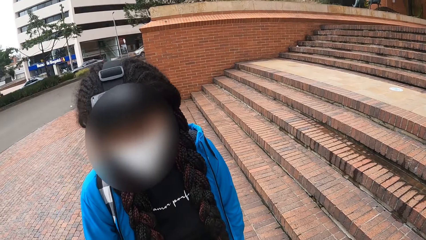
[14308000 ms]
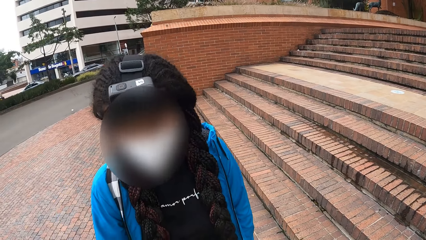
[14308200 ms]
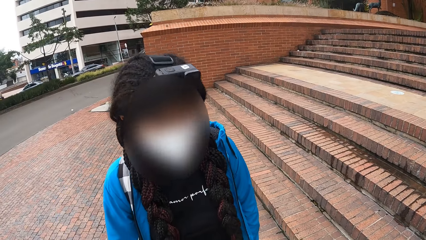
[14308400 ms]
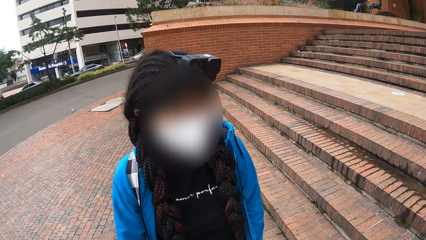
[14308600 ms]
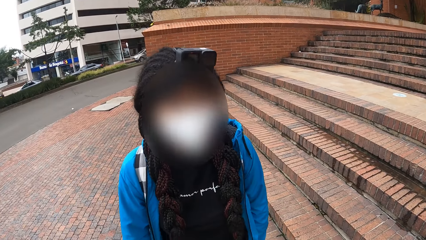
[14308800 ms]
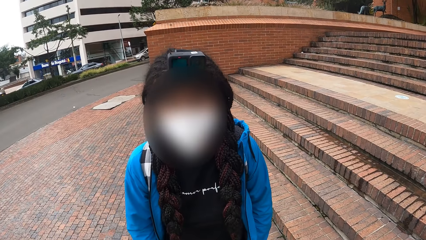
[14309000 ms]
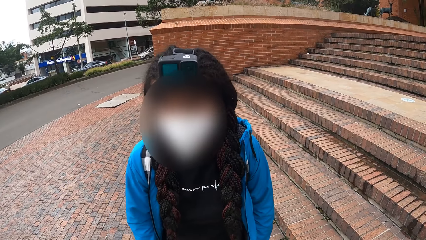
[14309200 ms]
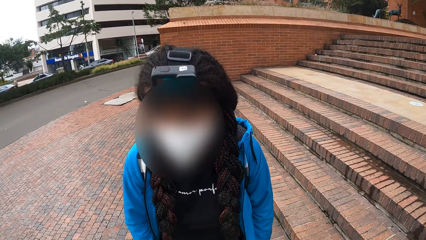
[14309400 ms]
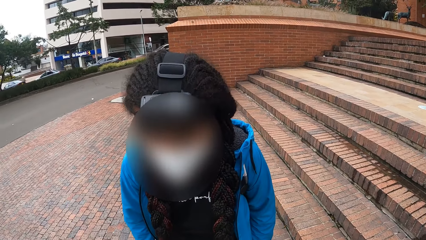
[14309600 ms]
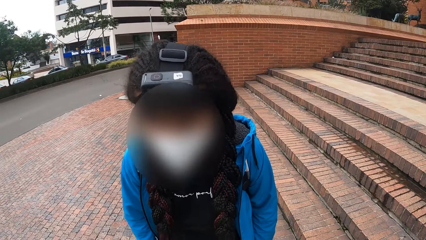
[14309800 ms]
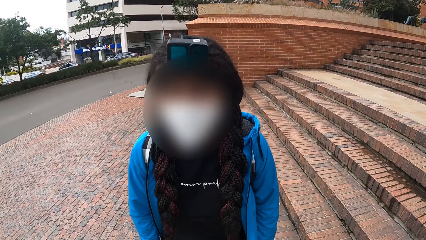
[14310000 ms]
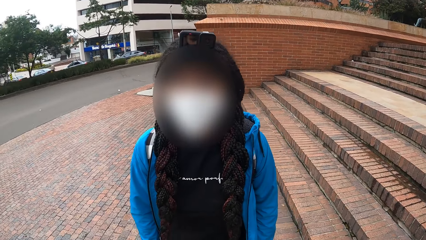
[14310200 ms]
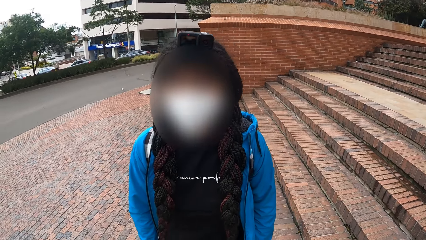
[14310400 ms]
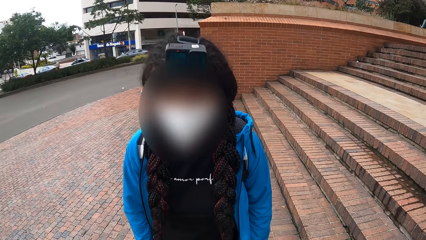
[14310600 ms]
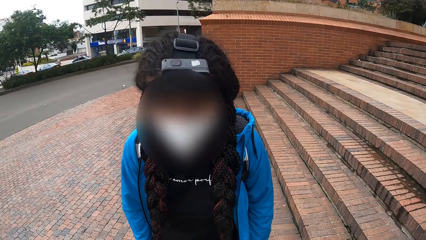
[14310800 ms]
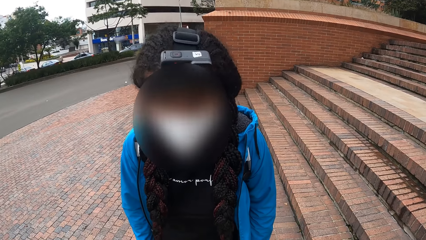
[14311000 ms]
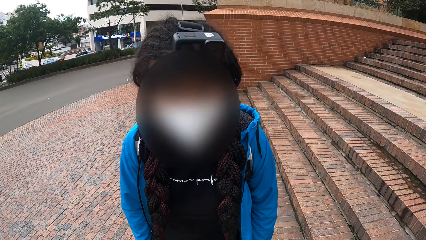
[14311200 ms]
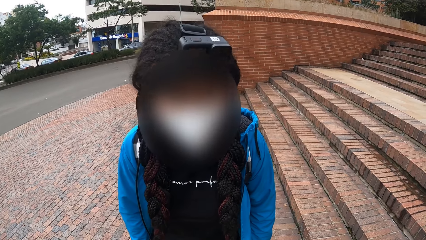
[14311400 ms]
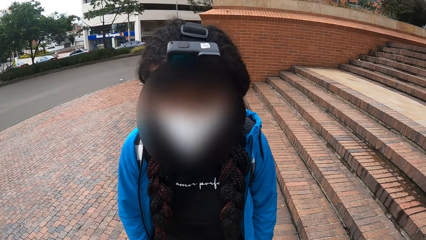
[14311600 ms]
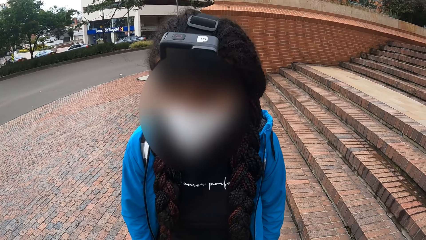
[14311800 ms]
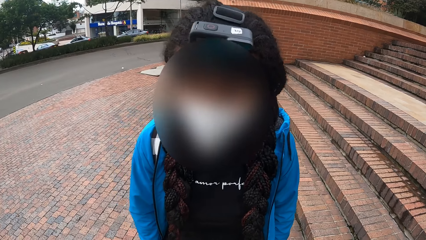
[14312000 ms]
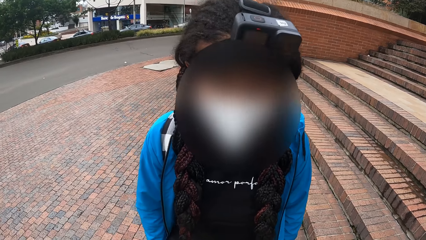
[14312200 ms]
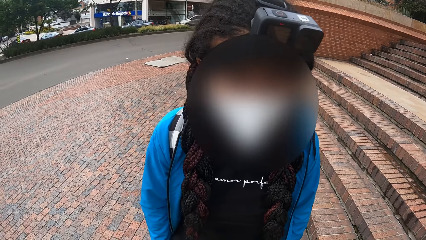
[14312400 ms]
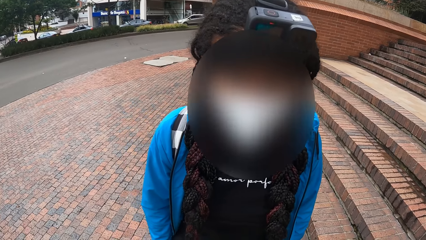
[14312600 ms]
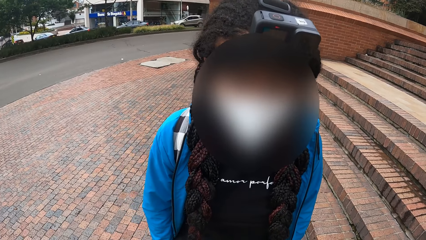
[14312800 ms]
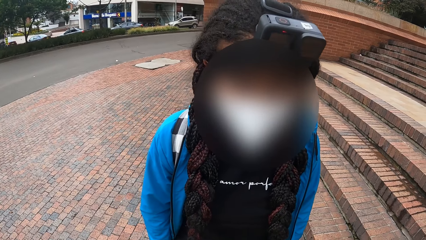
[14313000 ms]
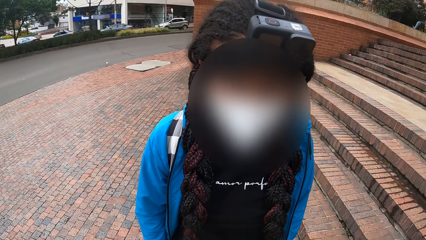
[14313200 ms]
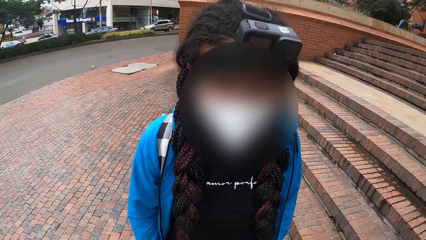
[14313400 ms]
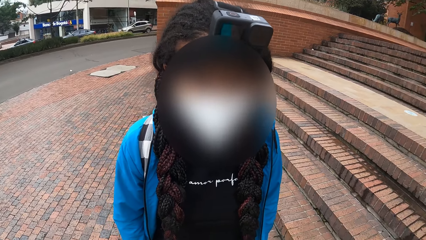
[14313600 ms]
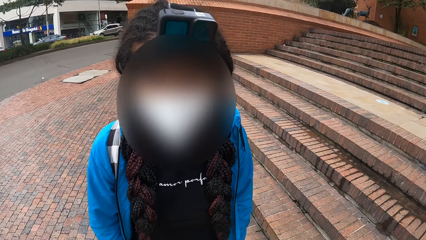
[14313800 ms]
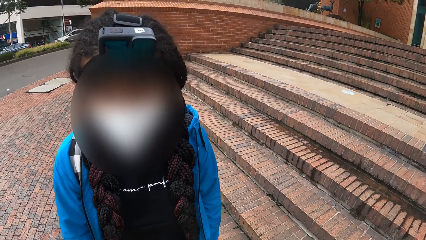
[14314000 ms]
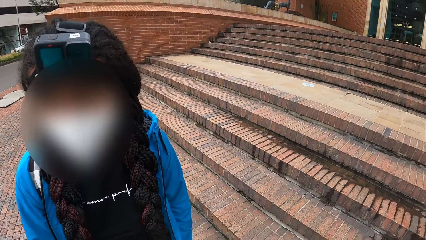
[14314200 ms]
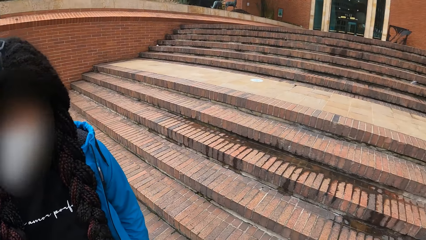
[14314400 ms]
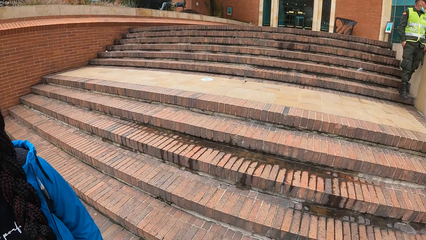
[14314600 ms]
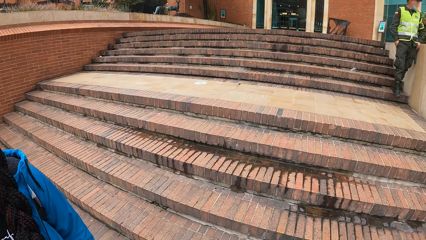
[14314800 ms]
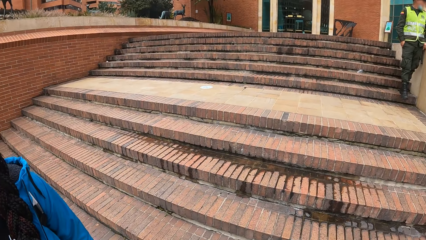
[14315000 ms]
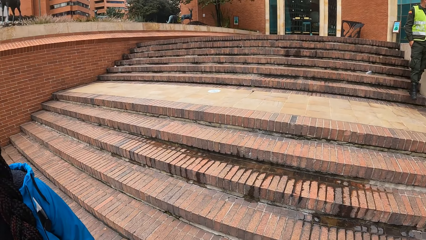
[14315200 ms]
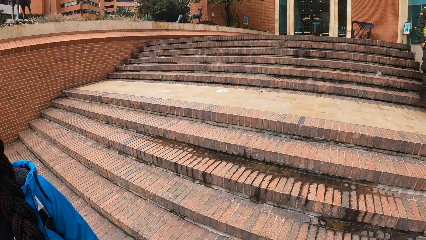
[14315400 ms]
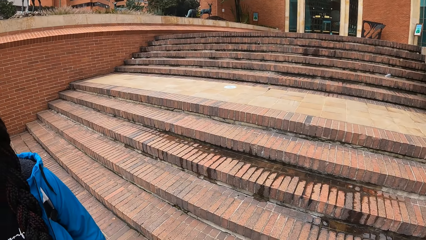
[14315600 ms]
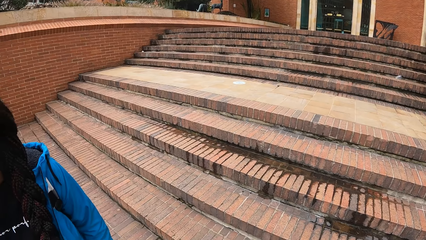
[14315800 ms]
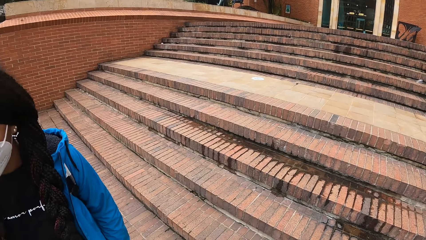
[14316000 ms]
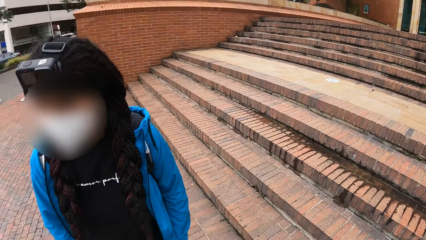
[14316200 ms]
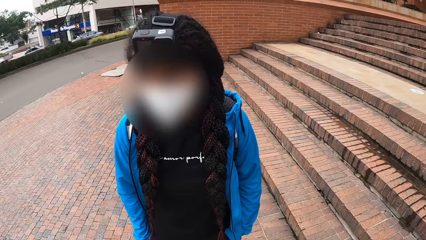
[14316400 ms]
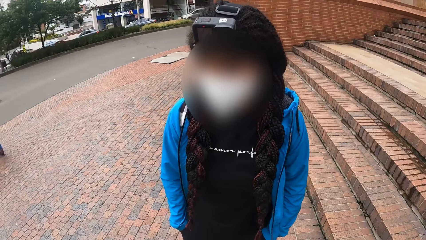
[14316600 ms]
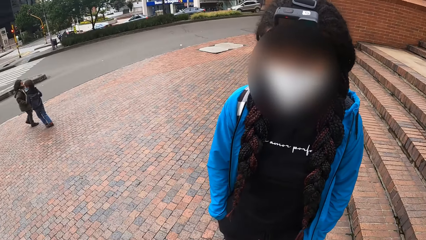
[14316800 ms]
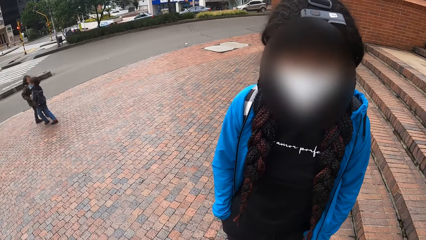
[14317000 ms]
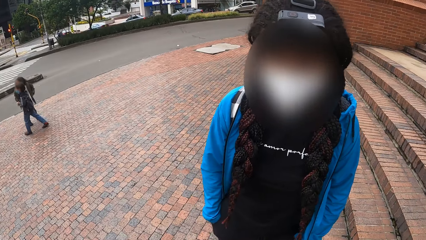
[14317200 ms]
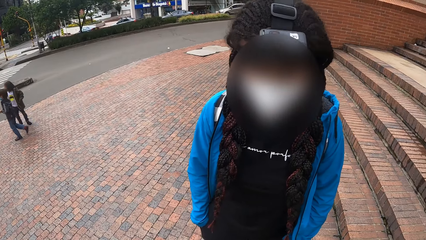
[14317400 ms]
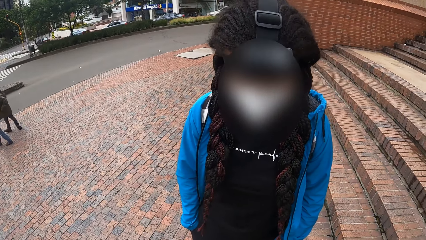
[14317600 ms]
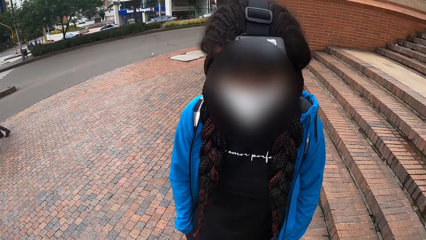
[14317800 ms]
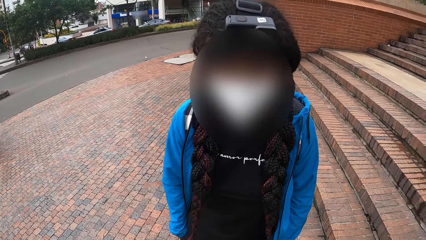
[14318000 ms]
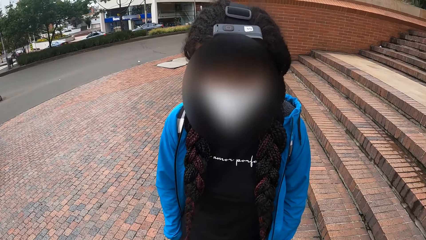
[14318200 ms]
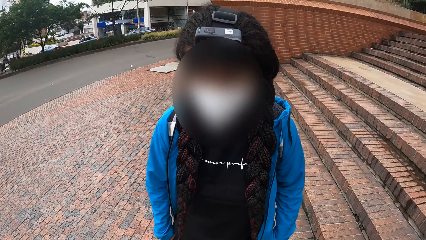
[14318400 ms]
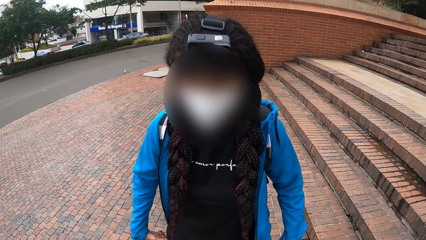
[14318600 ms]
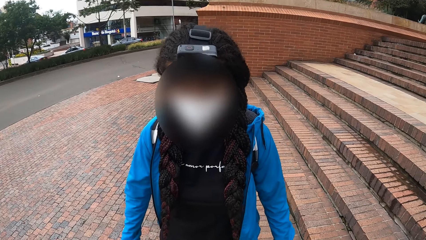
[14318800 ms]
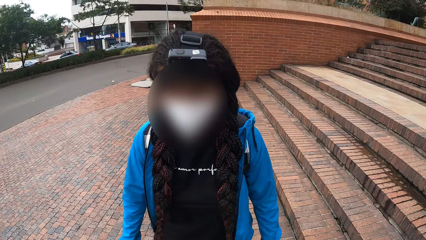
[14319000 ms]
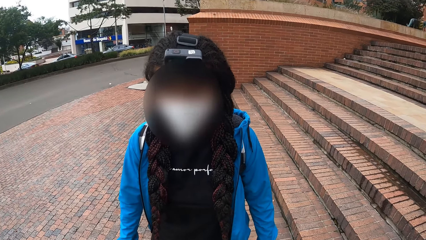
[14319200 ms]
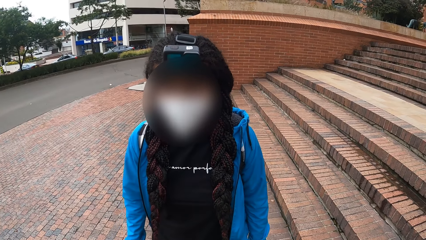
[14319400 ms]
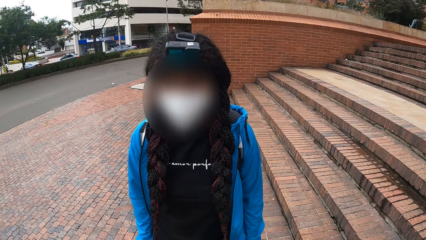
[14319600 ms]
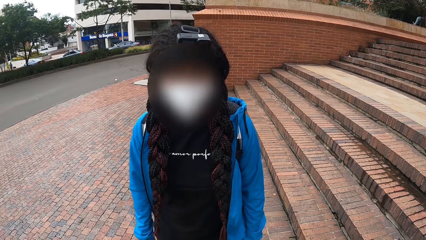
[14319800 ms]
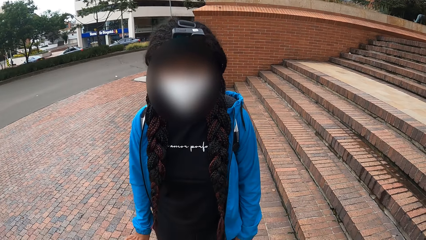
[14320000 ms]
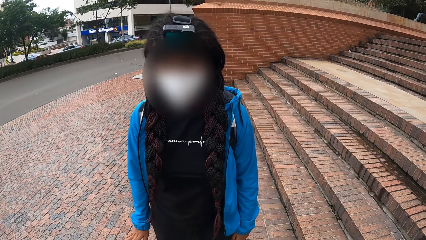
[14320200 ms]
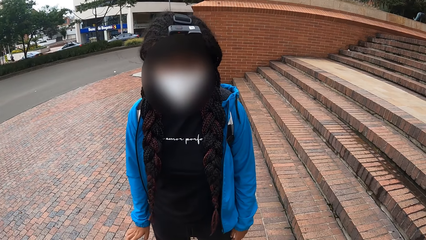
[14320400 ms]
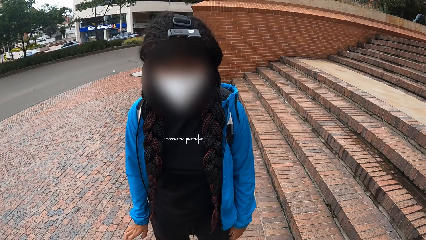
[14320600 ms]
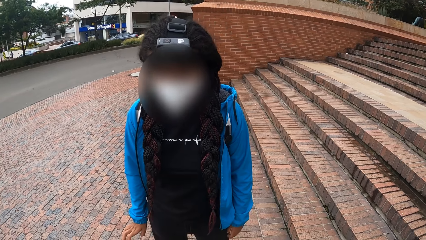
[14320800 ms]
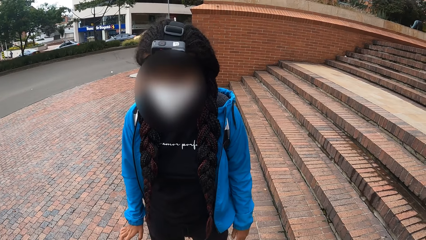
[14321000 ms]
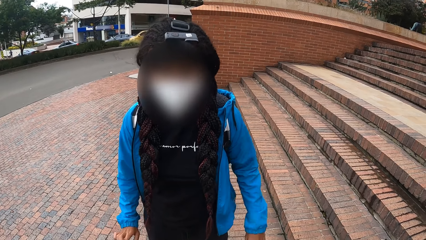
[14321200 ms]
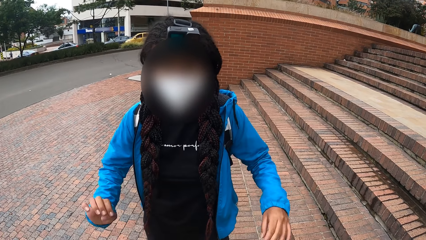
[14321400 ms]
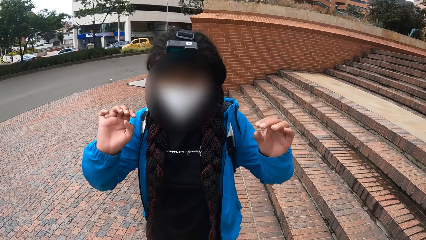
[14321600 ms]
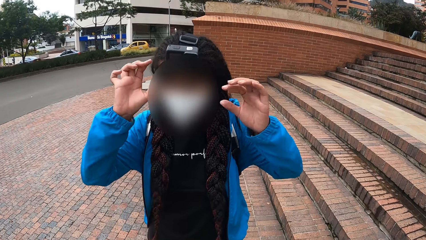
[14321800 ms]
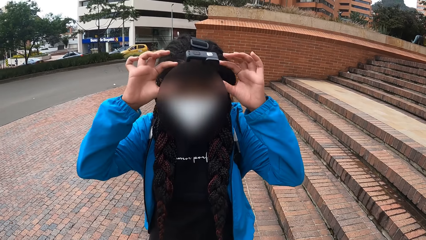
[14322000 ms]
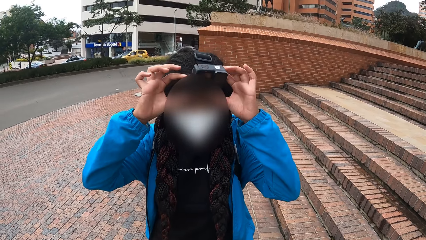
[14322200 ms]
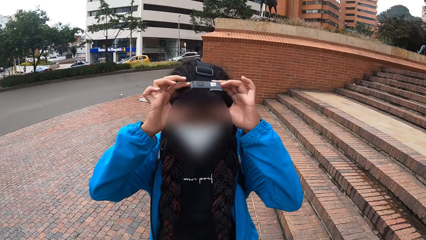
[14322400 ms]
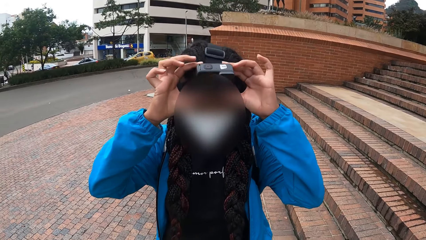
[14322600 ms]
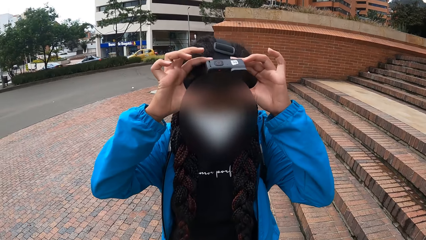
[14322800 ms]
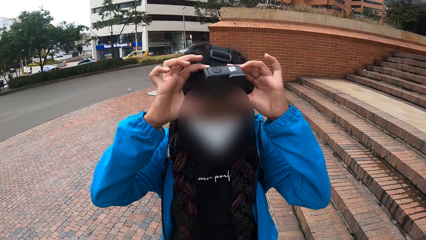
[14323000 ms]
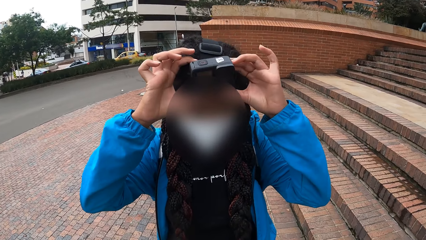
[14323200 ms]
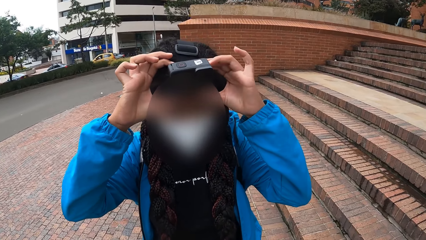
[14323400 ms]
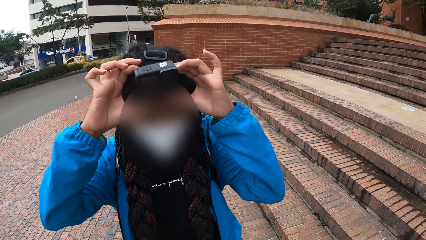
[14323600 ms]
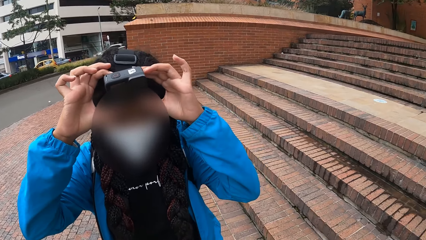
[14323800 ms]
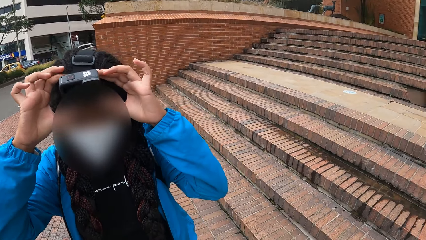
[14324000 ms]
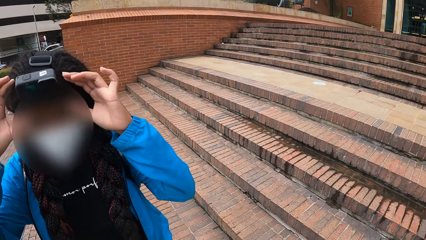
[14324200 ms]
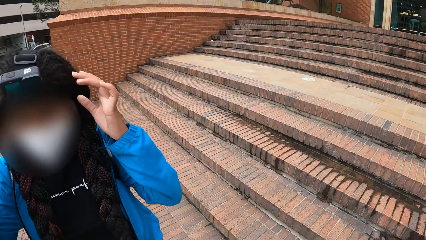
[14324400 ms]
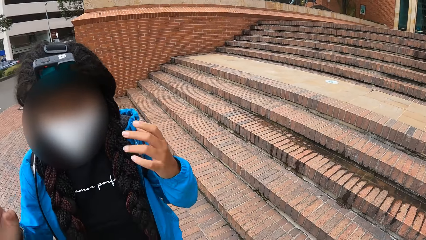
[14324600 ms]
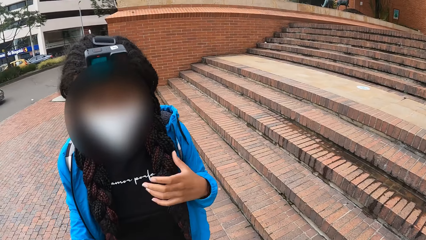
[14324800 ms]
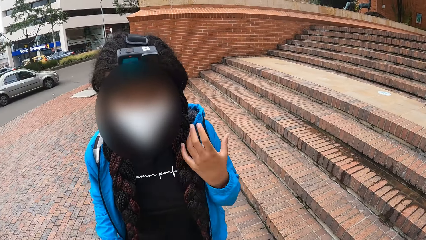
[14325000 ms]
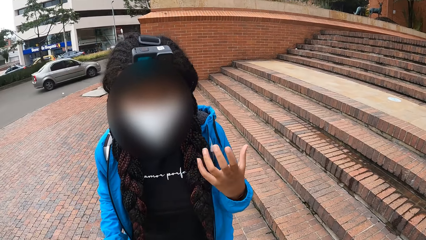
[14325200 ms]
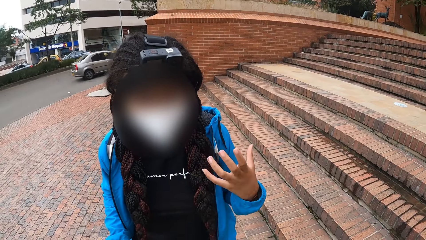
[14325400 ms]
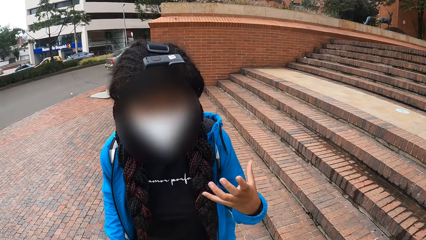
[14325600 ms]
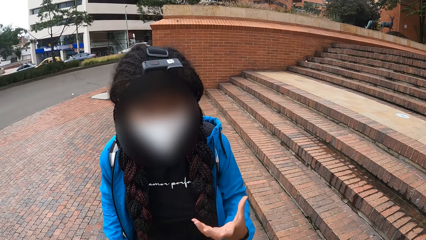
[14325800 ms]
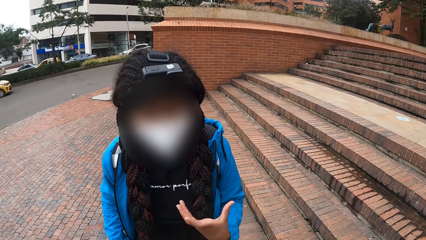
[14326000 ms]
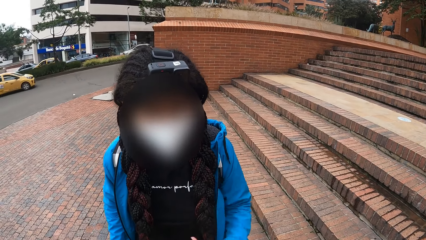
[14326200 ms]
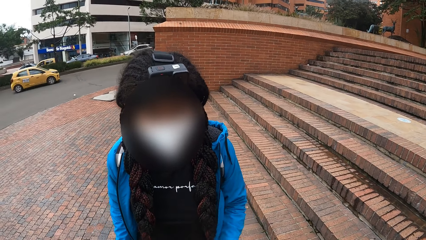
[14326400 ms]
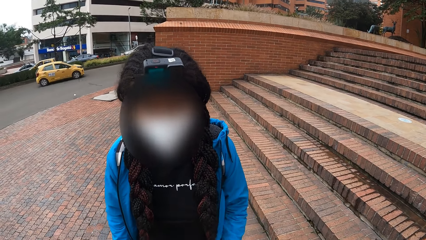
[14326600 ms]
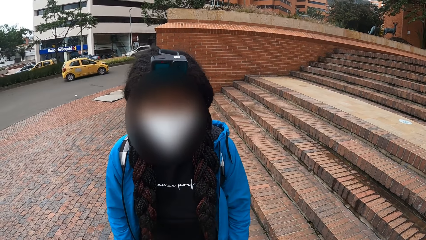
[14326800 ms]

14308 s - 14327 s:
A man nods his head. The camera wearer looks around. The man nods his head, lifts his hand and fixes his camera. A woman touches a device on her head with her hands.
